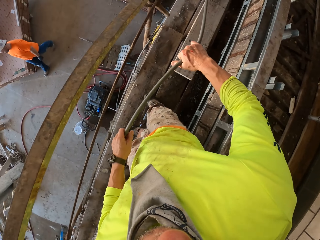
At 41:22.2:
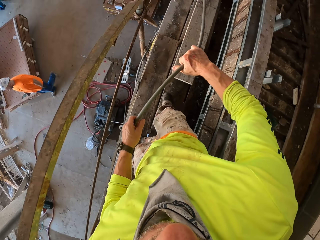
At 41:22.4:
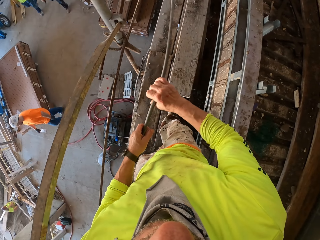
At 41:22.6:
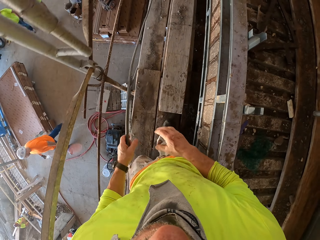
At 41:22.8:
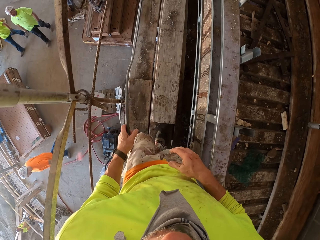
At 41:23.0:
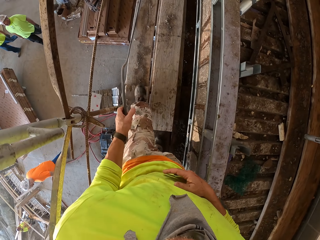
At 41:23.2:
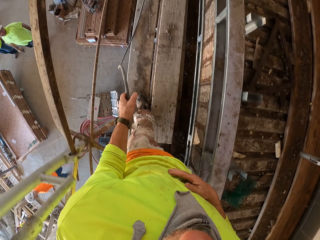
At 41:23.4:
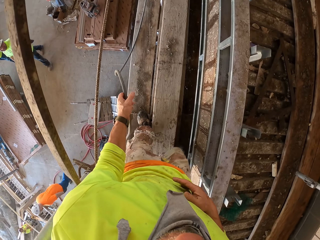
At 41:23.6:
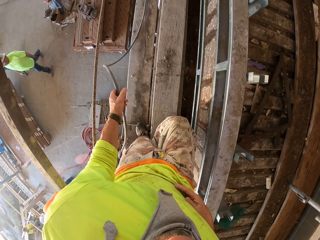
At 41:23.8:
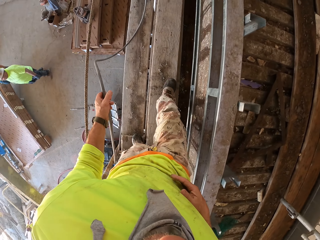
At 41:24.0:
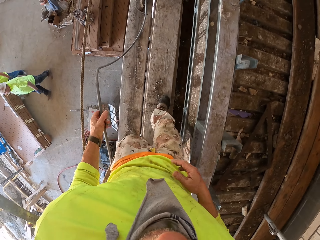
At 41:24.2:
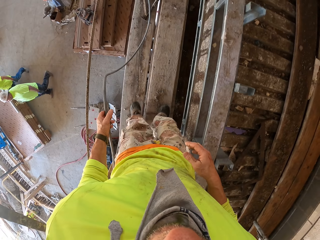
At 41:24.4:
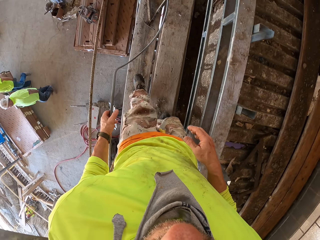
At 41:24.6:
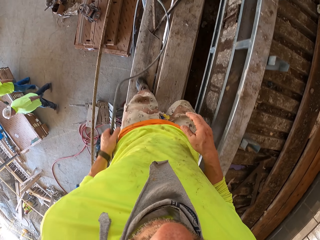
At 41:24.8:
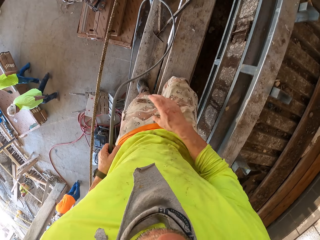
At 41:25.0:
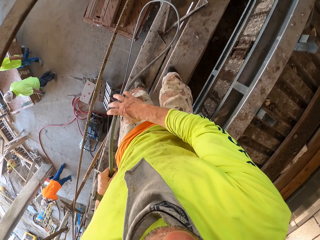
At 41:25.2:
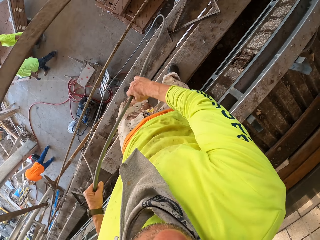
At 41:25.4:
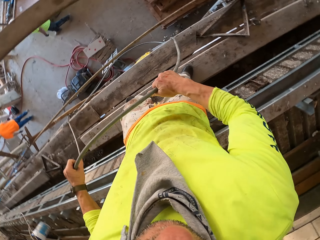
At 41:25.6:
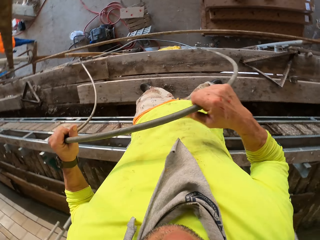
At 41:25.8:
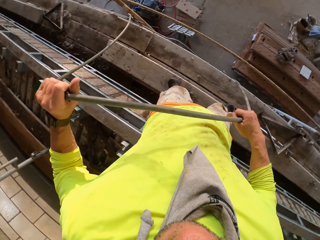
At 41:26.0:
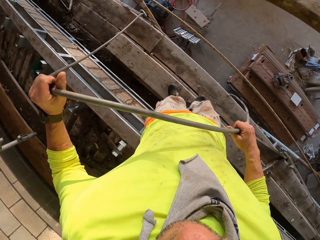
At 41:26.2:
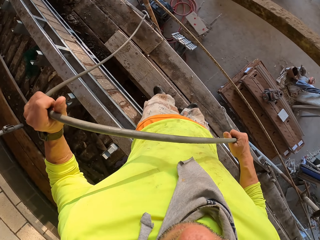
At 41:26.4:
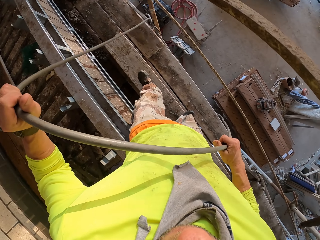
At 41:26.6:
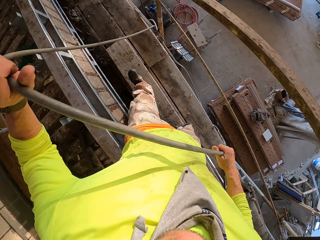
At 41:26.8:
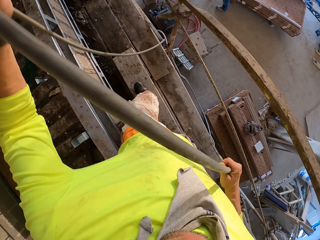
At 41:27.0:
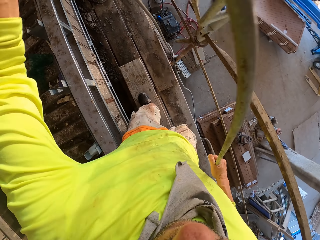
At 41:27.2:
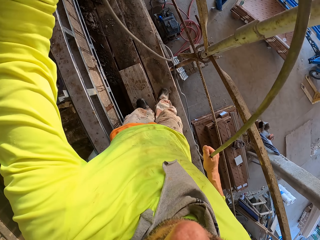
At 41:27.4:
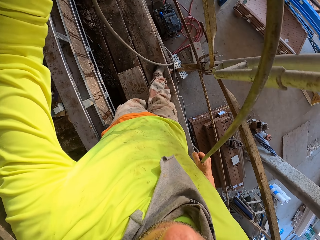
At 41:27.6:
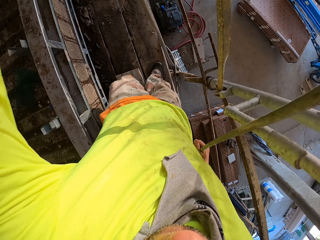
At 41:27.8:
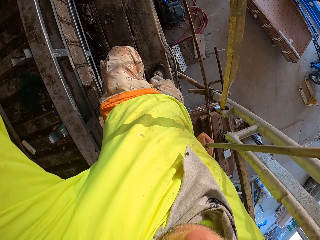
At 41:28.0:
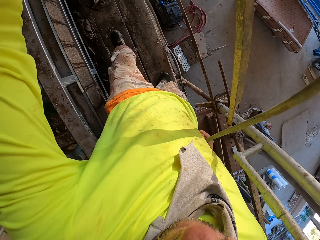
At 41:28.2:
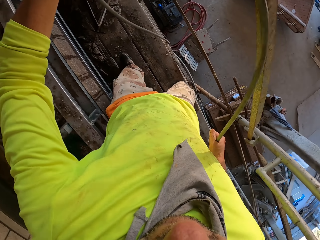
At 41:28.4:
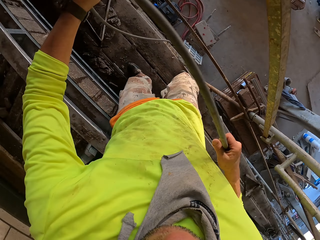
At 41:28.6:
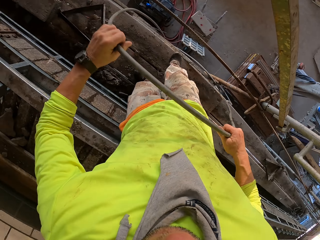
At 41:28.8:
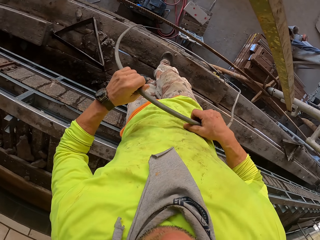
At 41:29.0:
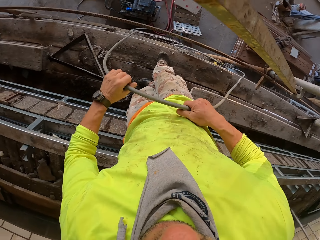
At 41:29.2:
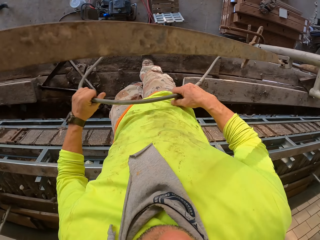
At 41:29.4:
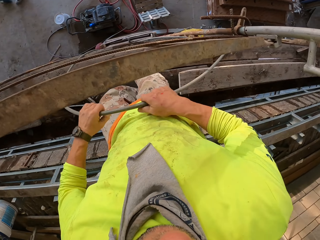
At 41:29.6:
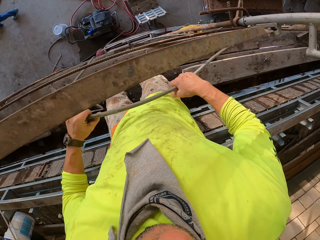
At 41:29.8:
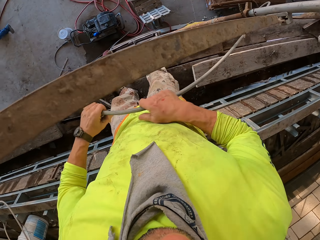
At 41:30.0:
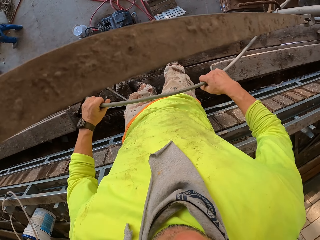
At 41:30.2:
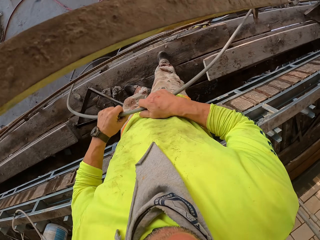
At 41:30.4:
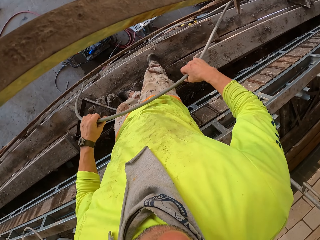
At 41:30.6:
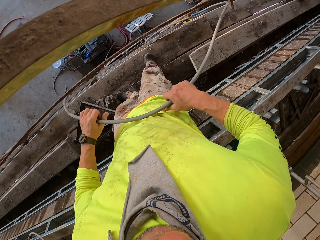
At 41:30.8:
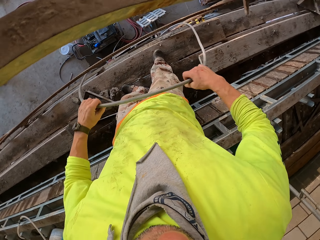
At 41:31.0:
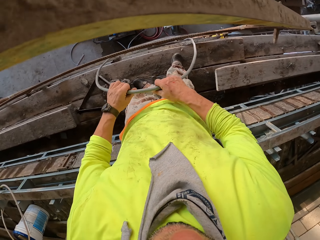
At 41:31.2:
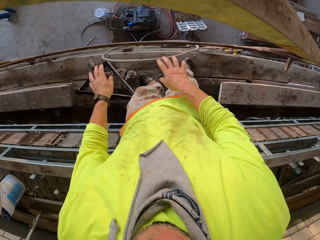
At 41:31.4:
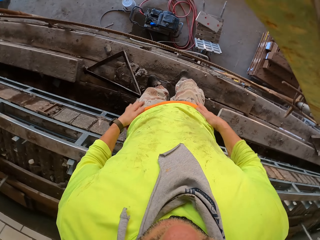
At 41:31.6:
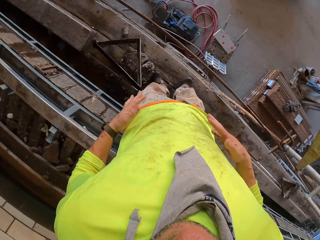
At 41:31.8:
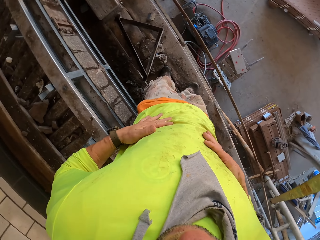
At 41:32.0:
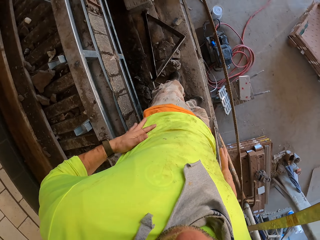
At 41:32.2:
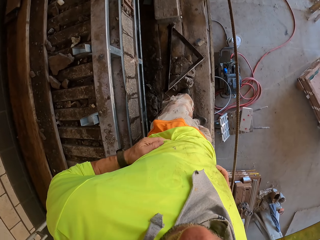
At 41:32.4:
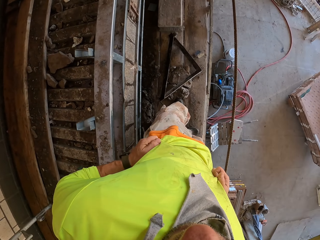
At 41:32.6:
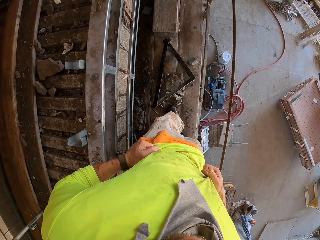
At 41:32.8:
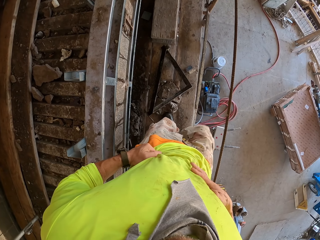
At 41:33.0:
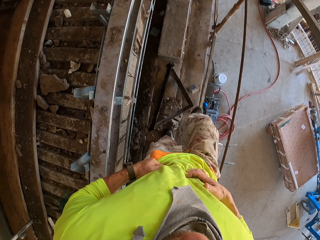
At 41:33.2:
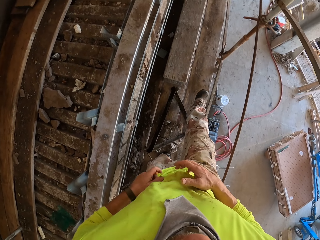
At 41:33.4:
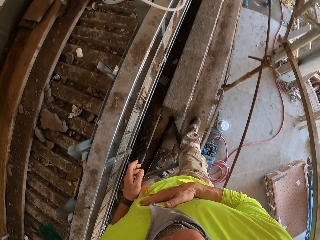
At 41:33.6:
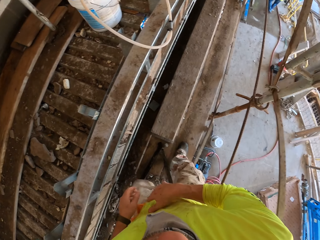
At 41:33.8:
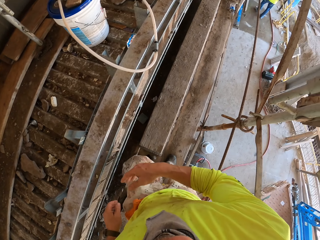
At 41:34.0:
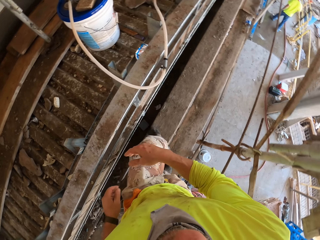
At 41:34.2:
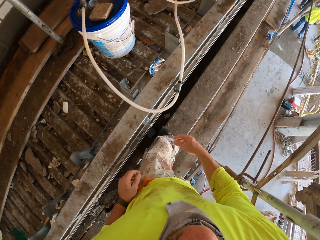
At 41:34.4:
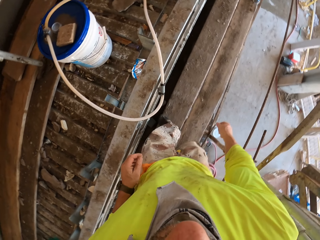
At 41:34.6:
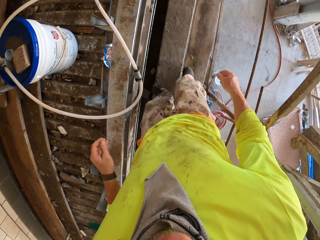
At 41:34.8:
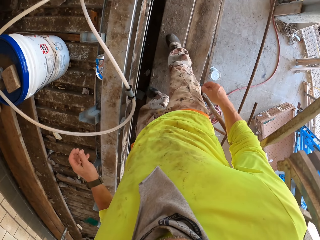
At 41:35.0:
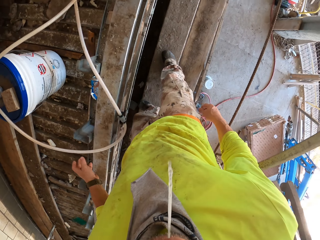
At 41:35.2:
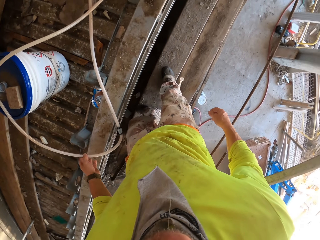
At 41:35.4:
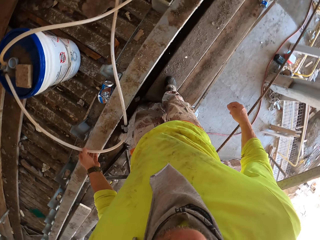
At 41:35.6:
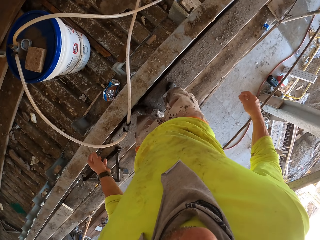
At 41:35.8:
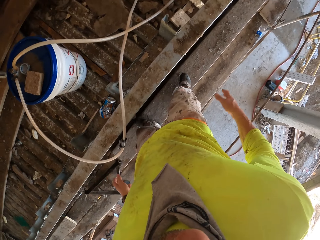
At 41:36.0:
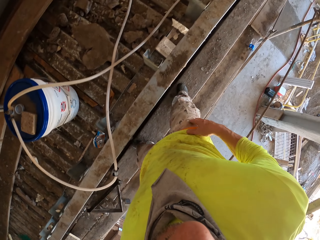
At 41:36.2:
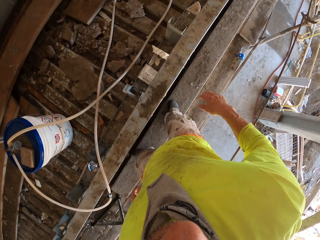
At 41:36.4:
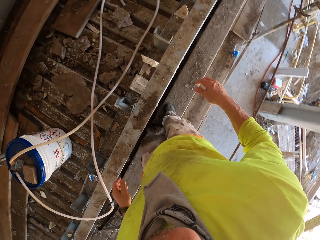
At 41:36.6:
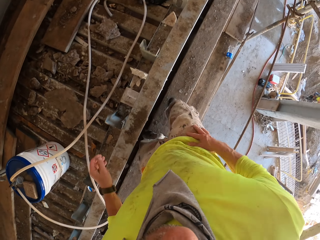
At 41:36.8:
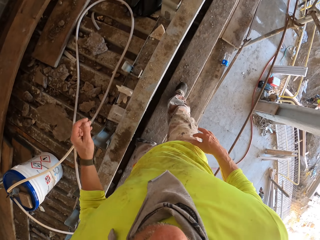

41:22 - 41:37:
The camera wearer turns to the side. They walk around. They pull the pipe. They adjust a Loctite Pl cable. They turn to the side. They walk around. They adjust the Loctite Pl cable. They throw the pipe down. They adjust a cloth. They walk around.

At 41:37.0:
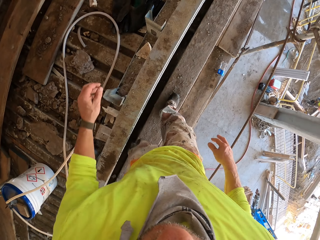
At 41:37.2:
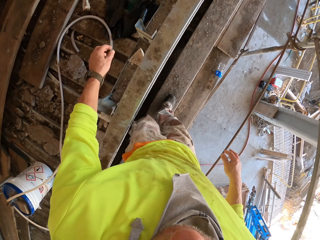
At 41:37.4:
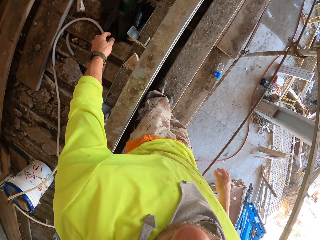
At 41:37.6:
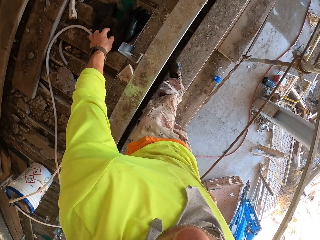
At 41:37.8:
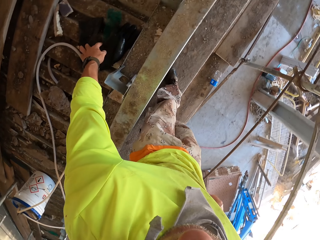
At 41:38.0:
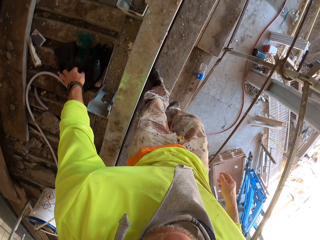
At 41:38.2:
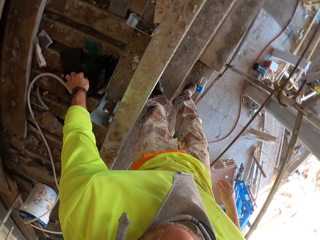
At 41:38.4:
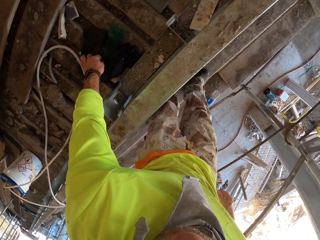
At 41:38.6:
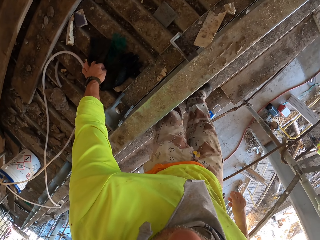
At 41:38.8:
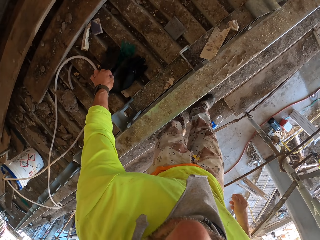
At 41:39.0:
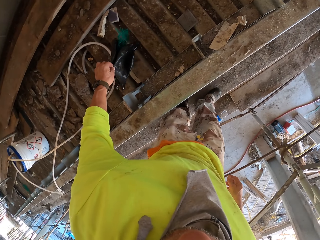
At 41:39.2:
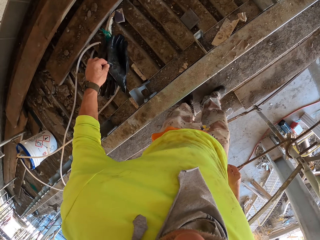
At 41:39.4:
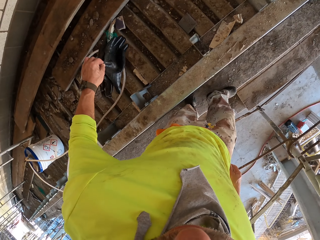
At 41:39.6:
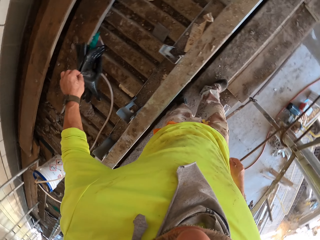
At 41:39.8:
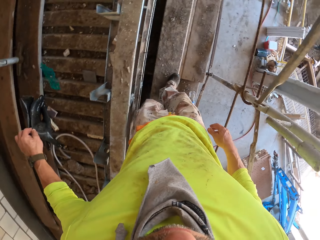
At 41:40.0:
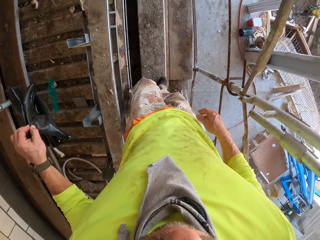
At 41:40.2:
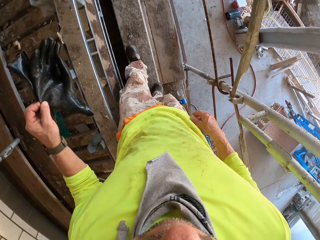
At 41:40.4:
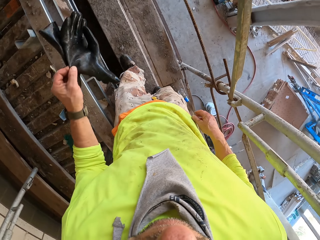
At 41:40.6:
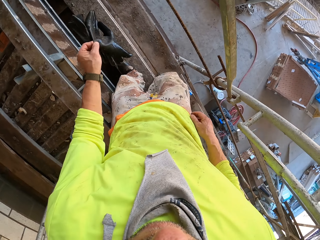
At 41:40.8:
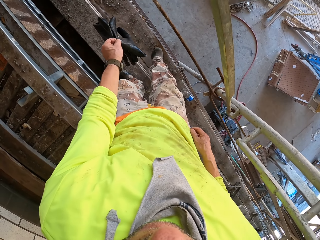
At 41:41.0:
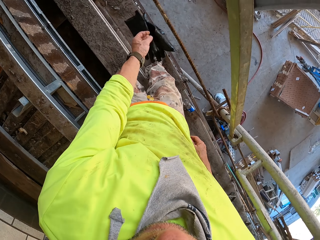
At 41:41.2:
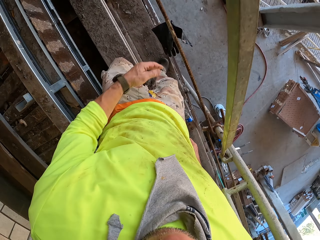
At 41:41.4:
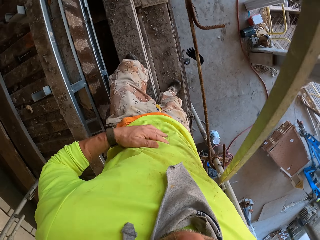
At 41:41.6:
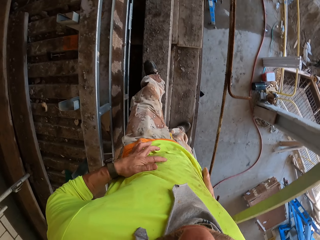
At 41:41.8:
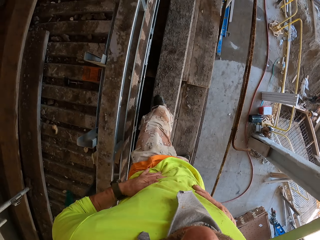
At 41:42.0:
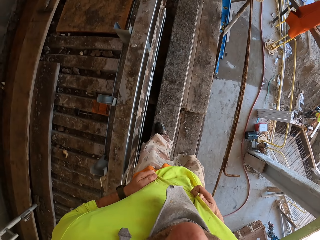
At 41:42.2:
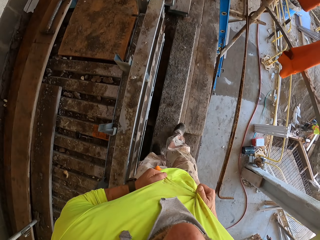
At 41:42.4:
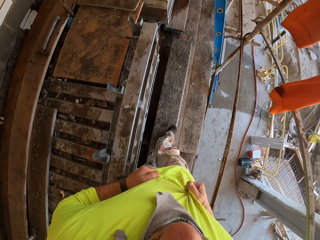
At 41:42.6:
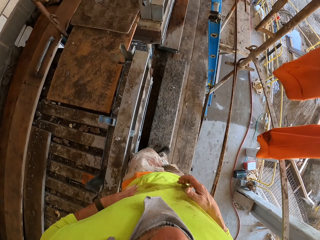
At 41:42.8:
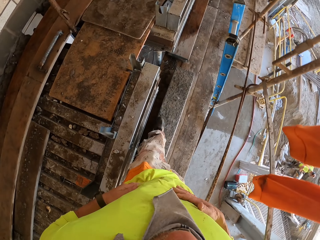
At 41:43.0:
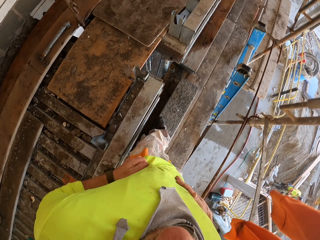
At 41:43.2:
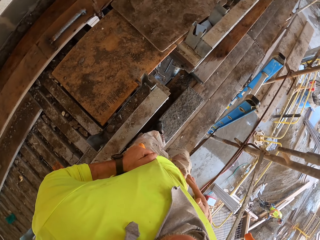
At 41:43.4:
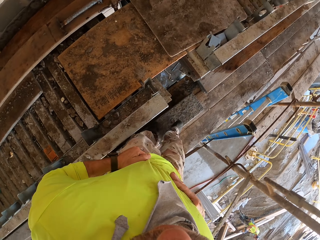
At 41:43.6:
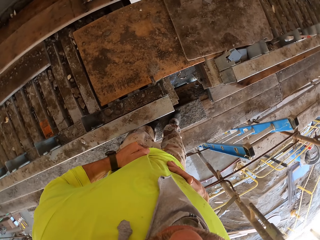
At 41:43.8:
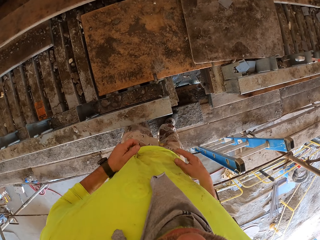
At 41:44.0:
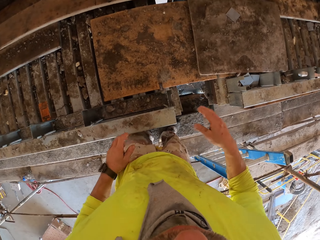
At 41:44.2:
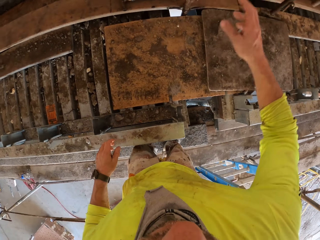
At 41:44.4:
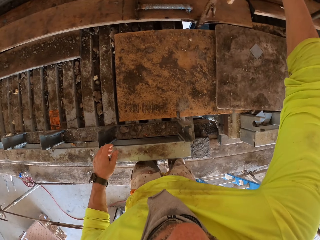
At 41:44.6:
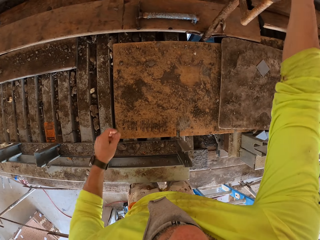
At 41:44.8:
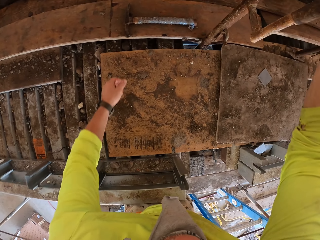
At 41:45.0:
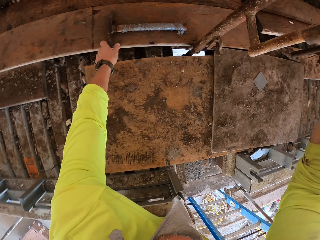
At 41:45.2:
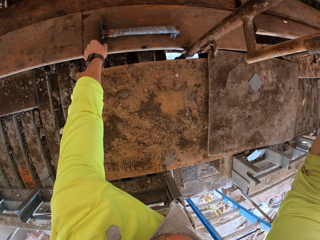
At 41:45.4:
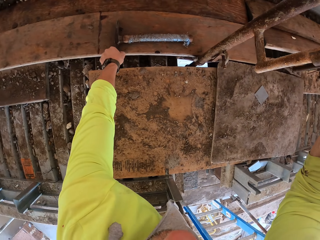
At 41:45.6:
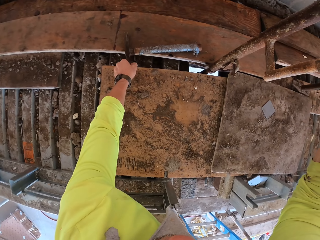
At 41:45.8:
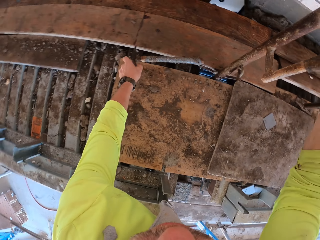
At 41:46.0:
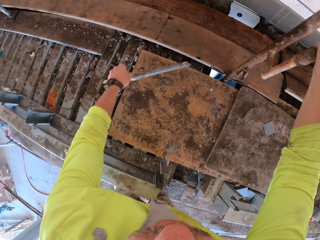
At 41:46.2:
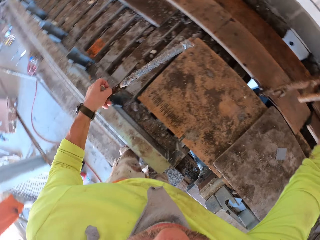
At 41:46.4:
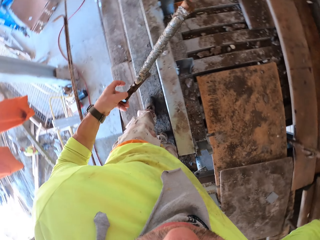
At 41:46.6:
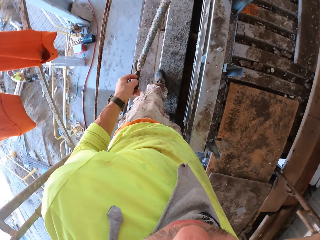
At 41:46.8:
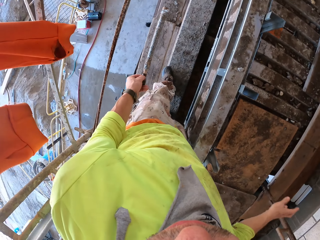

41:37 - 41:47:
The camera wearer picks up gloves. They hold the gloves. They walk. They throw the gloves down. They adjust a cloth. They walk around. They pick up the metal. They hold the metal stands.
